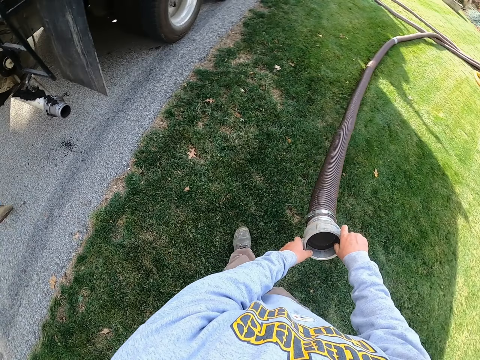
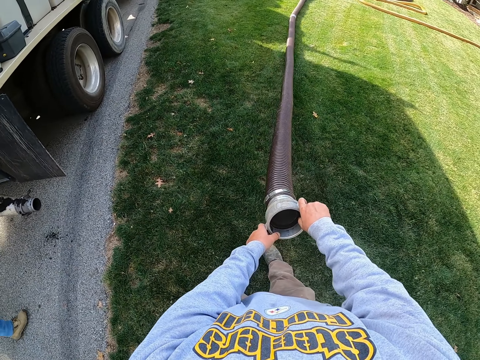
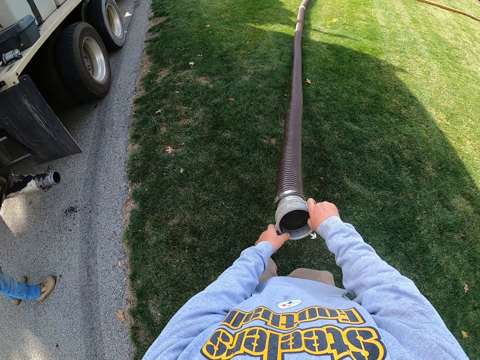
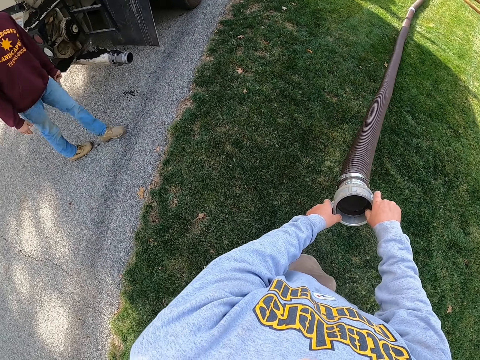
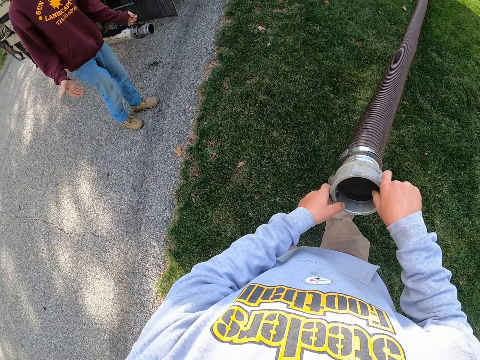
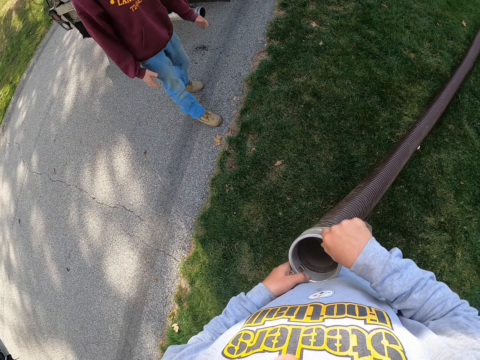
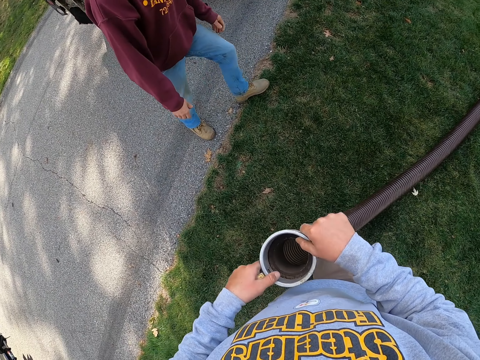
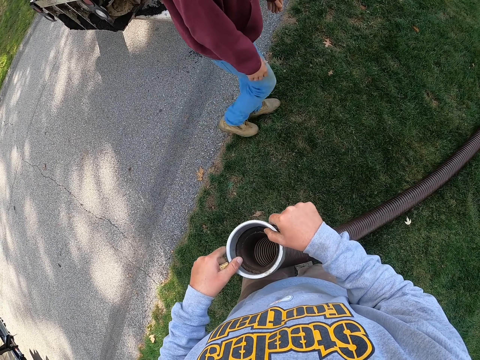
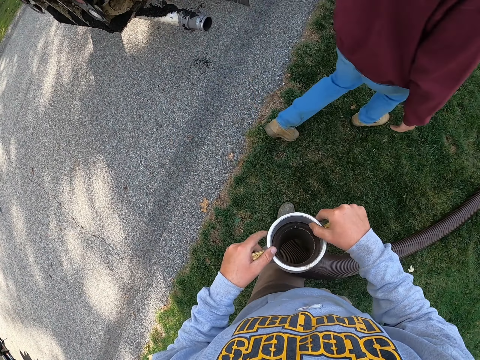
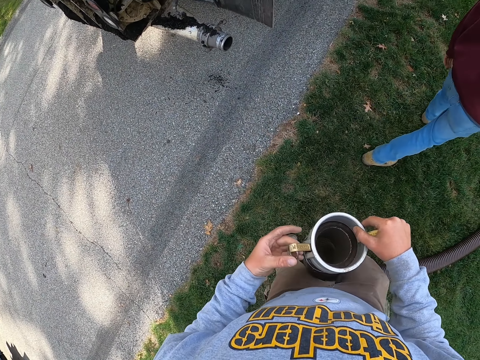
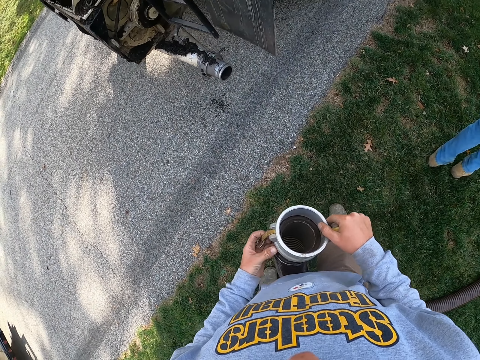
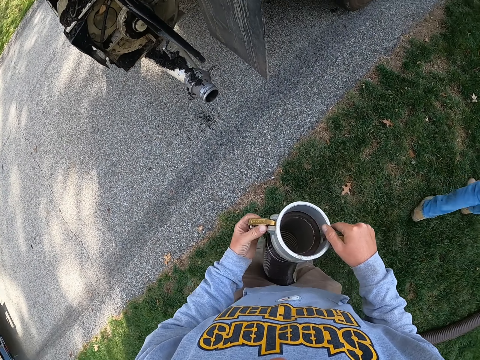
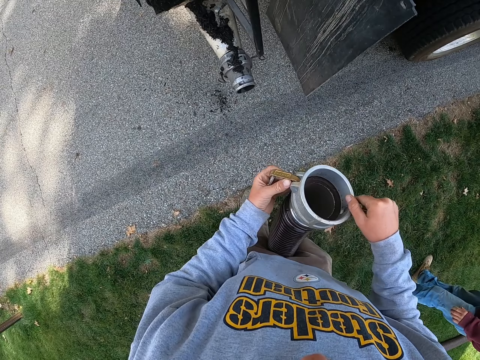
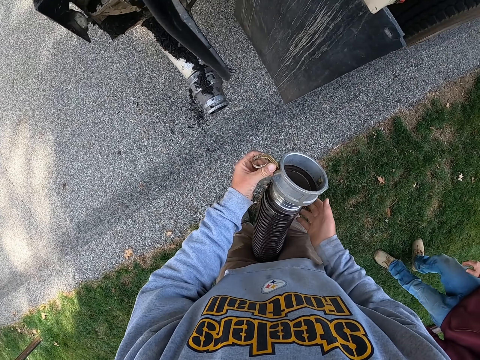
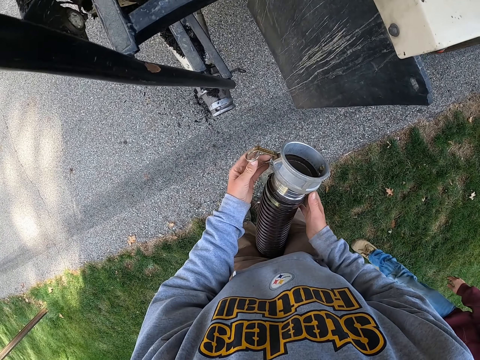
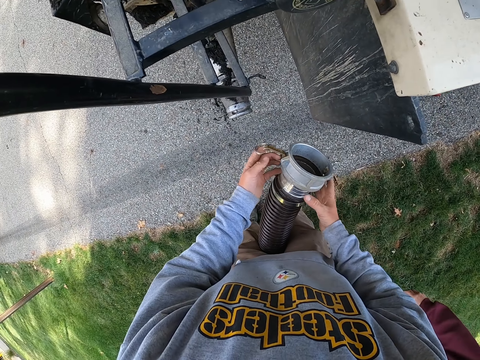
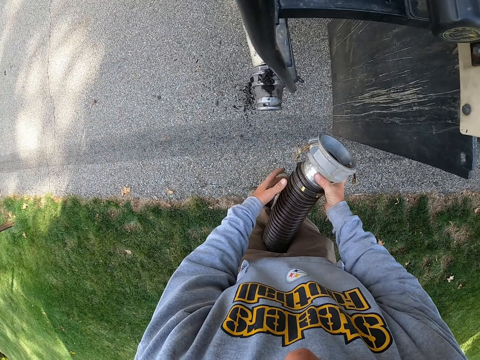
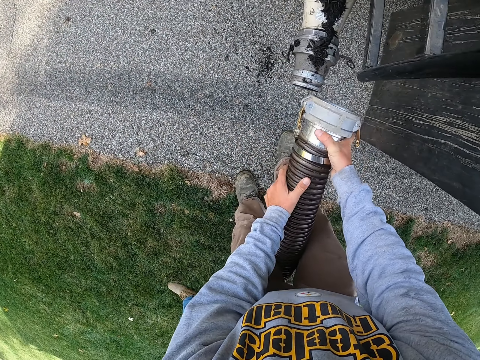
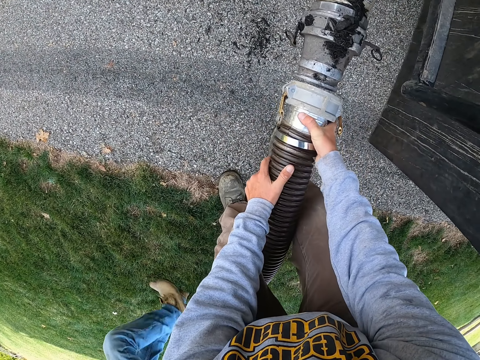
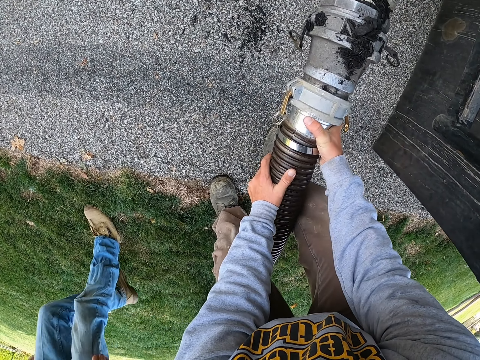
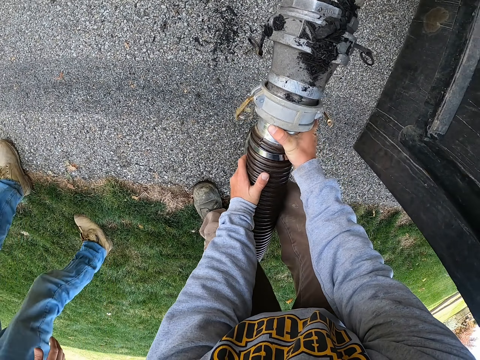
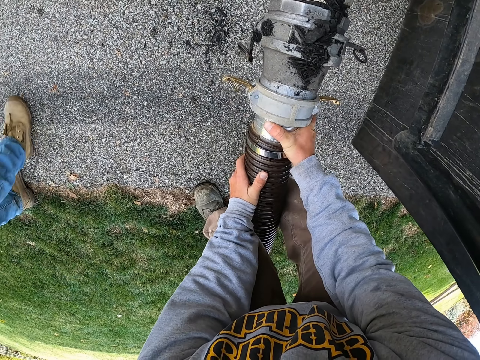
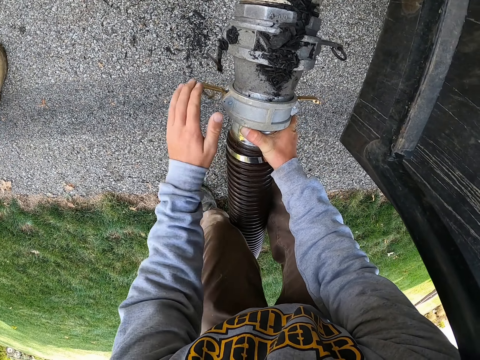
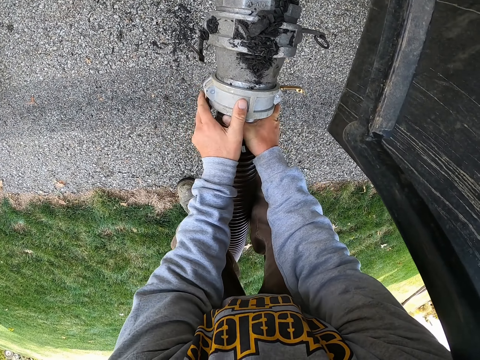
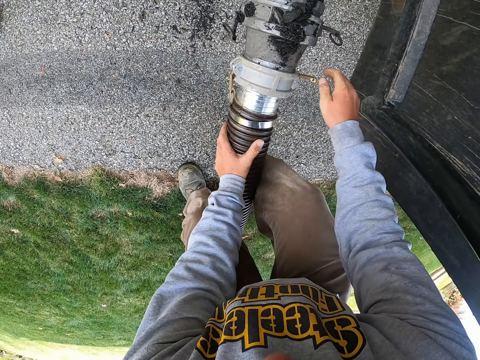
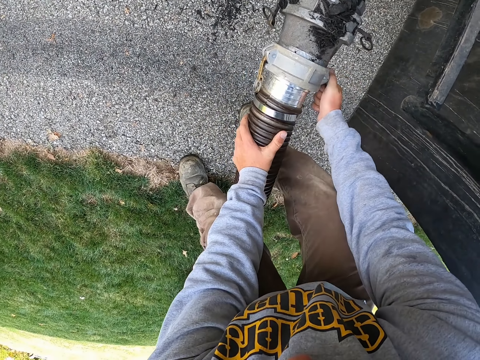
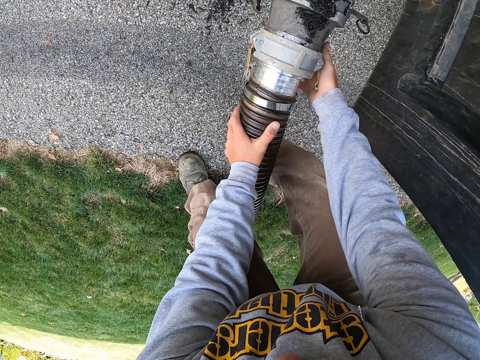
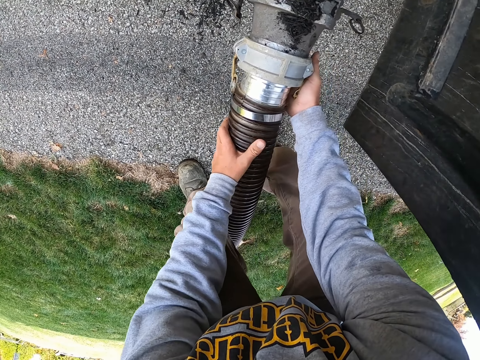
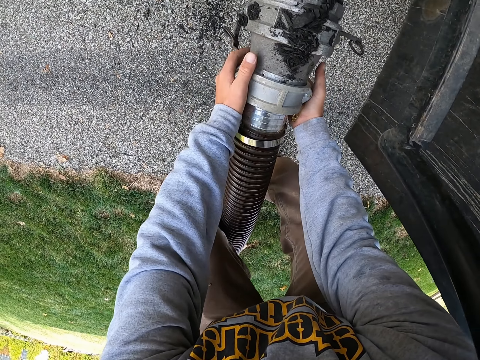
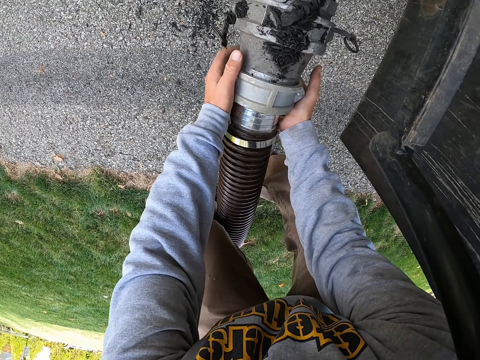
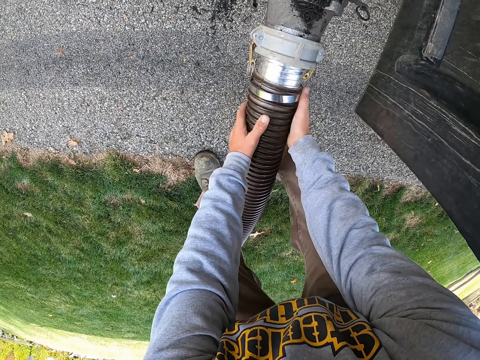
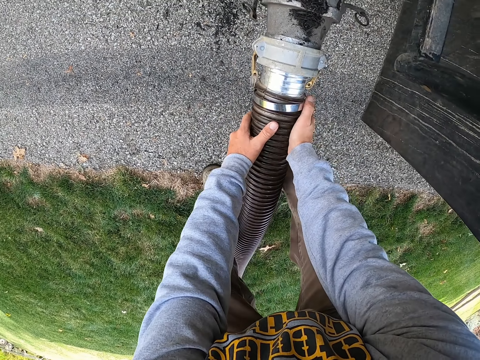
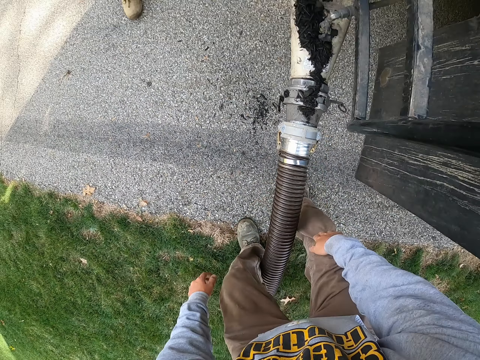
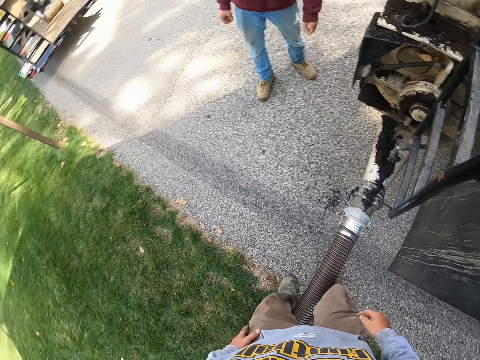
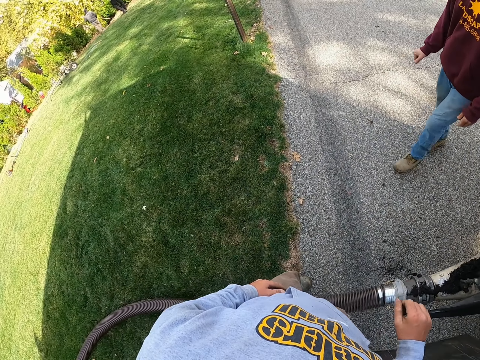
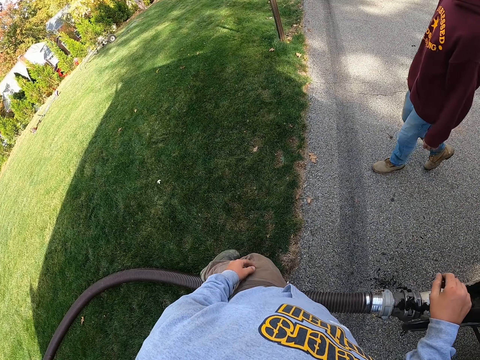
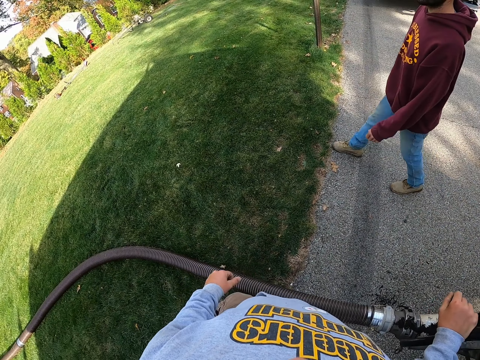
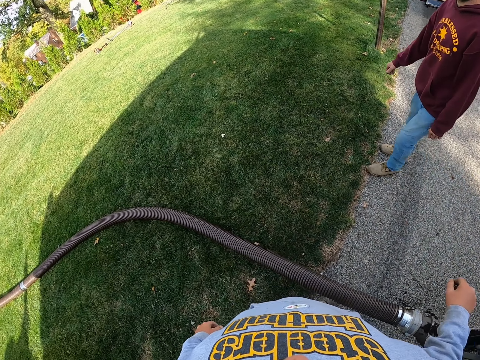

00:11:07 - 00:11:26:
The camera wearer pulls the hosepipe. They bind the flexible drainage pipe on the truck. They connect the hosepipe to the machine. They release the hosepipe and walk in the garden. A man walks in the garden.

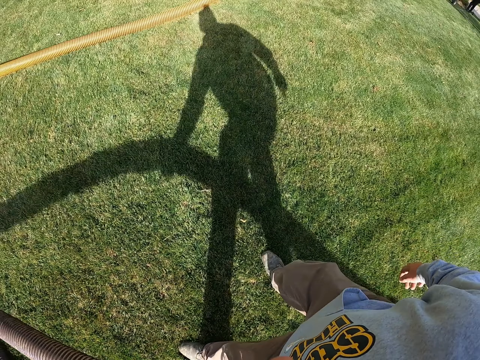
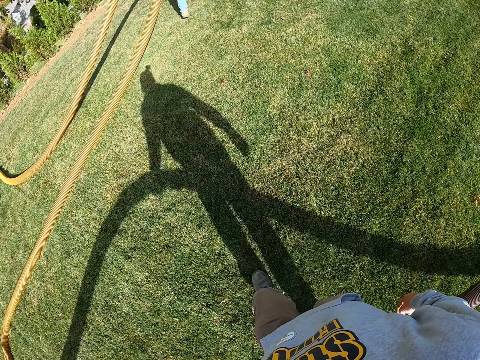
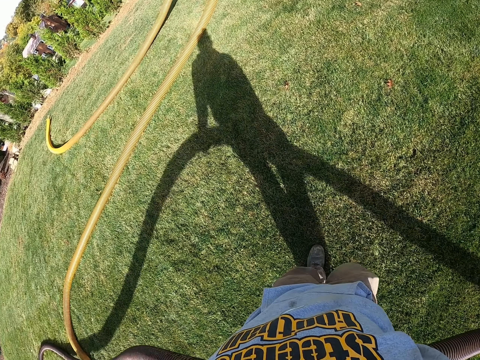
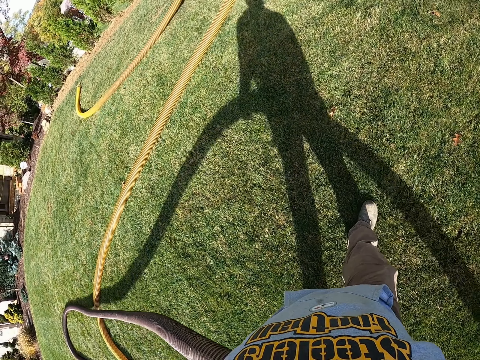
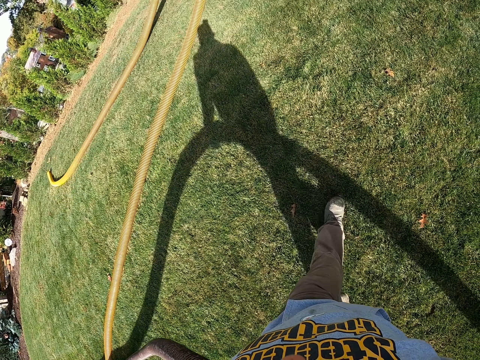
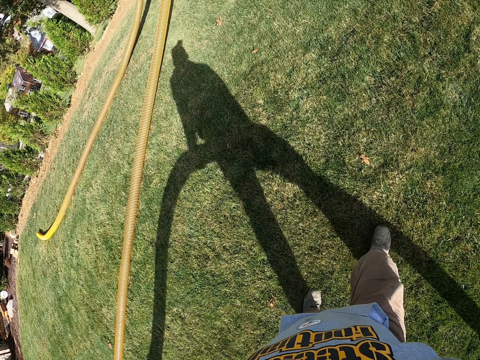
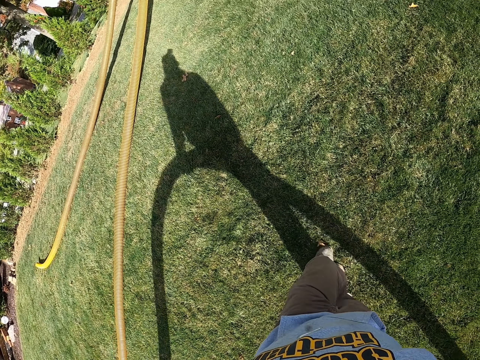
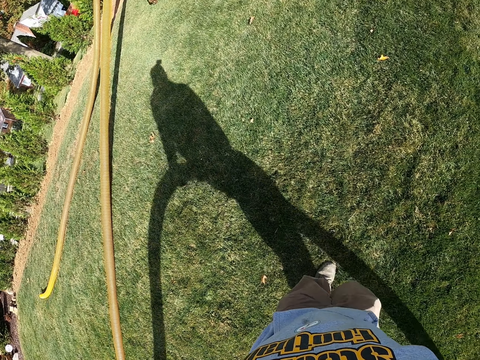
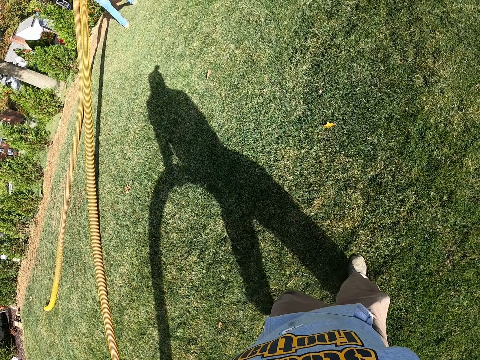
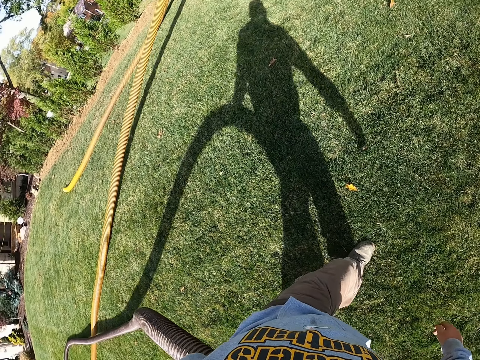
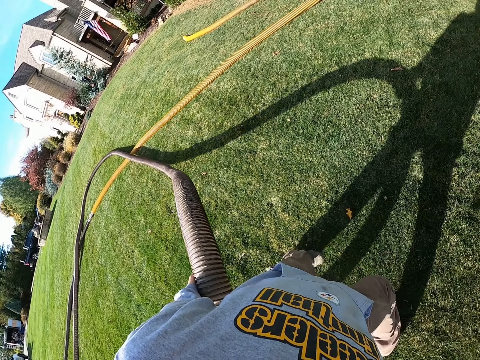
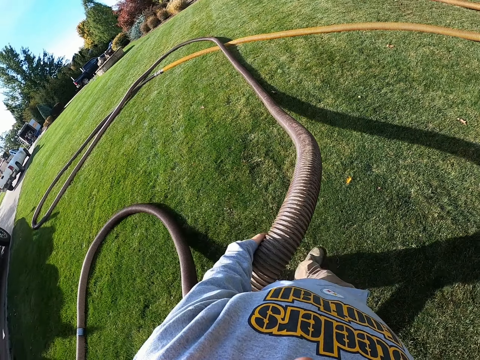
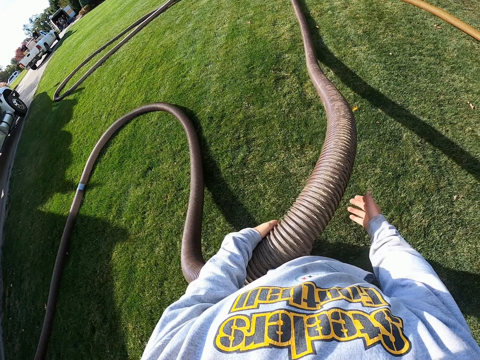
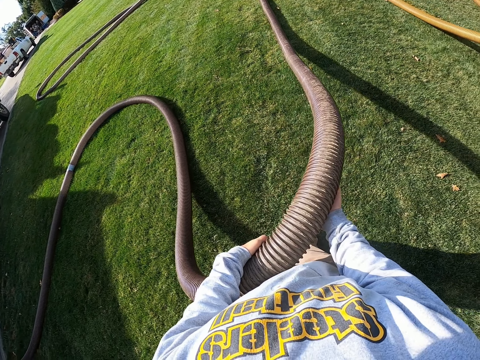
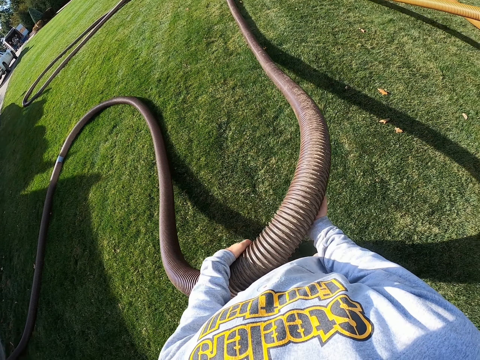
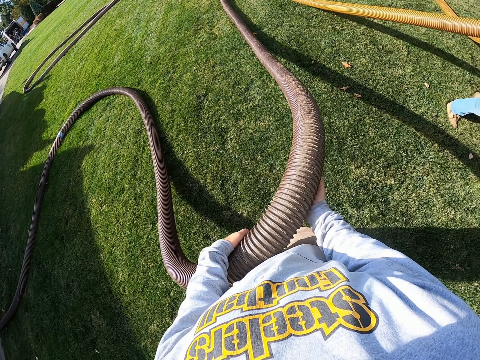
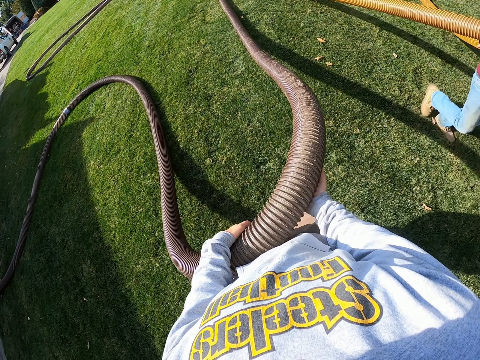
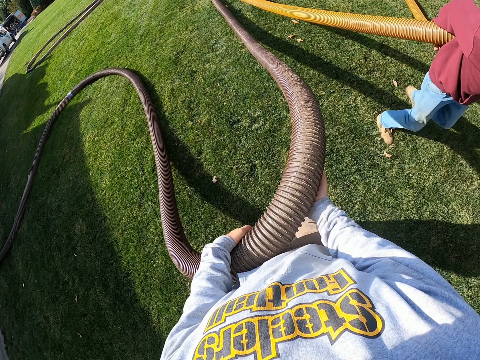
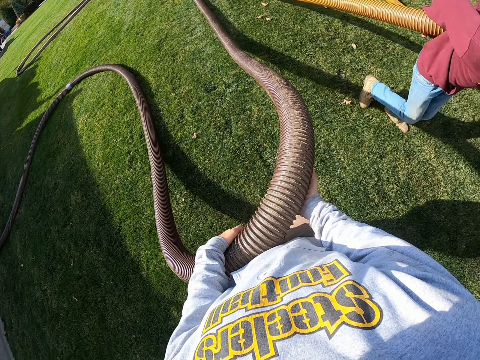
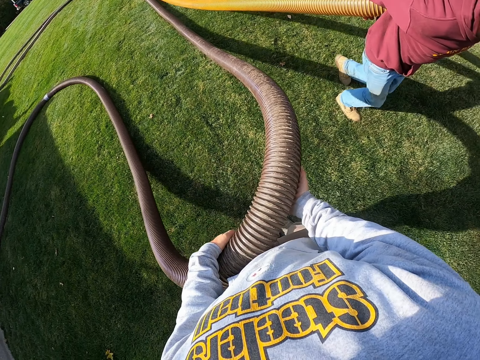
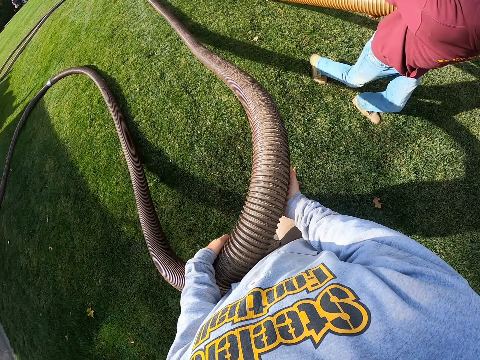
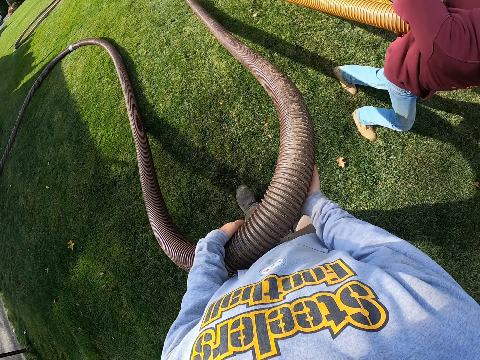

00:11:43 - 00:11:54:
The camera wearer pulls a black hosepipe. He walks with the flexible drainage pipe on his hand in the garden.
